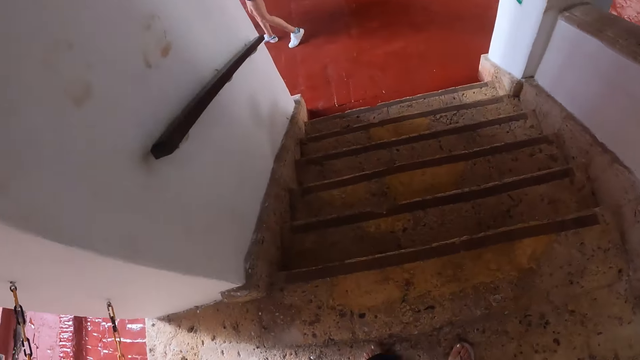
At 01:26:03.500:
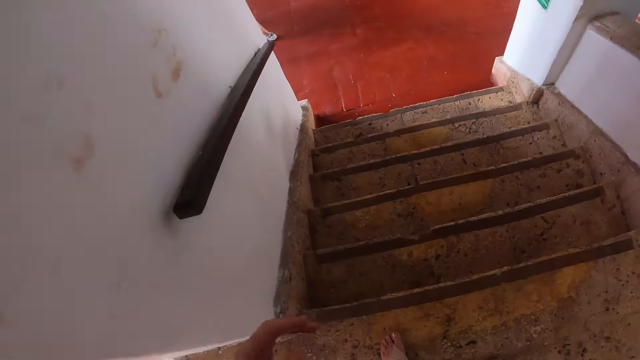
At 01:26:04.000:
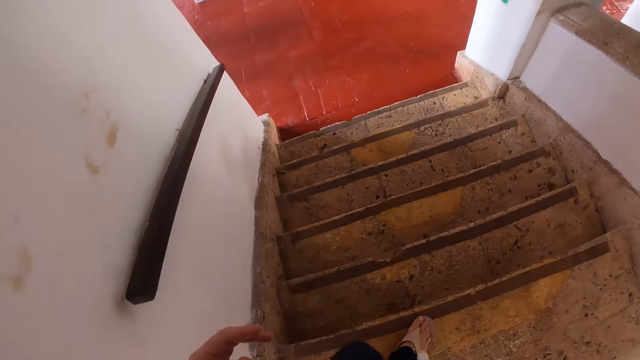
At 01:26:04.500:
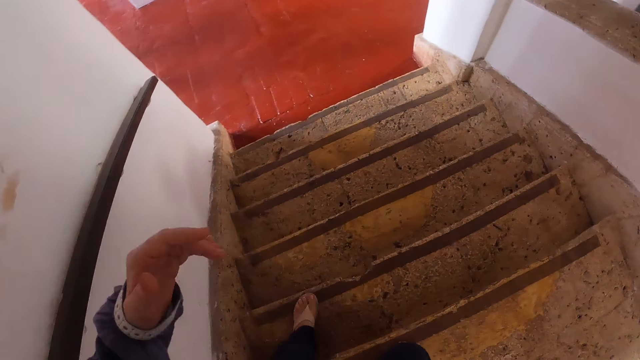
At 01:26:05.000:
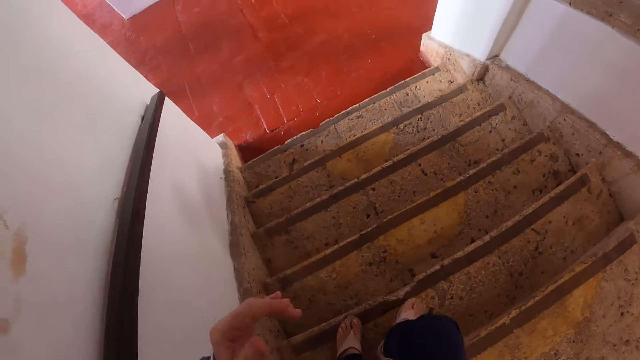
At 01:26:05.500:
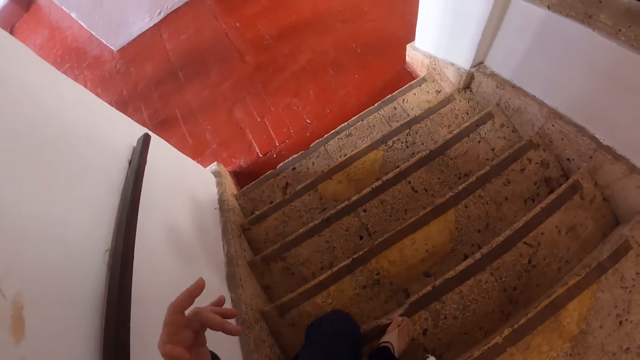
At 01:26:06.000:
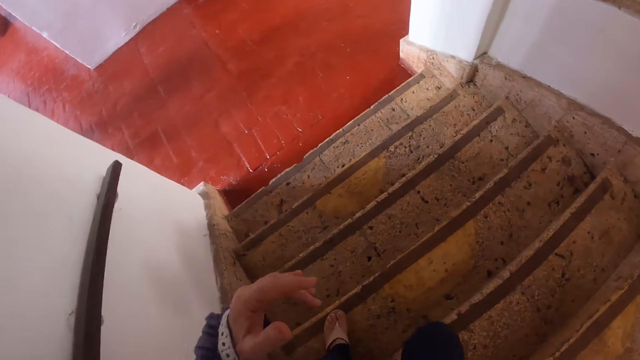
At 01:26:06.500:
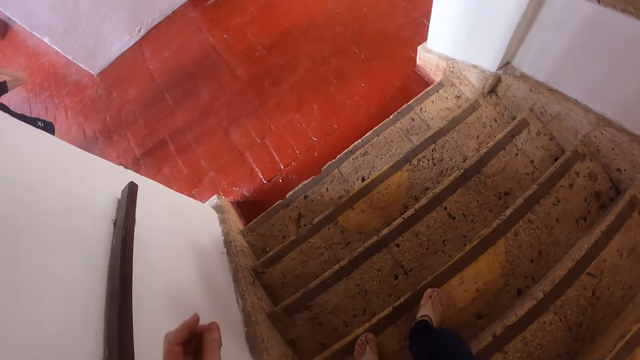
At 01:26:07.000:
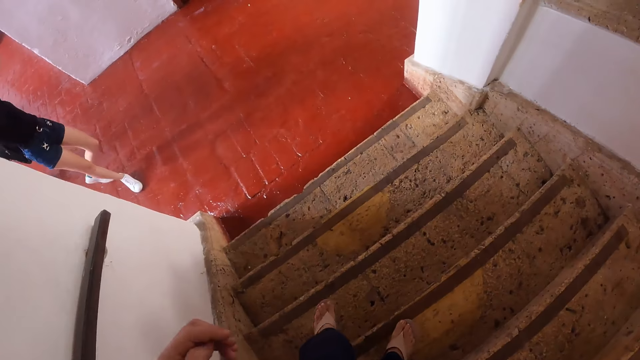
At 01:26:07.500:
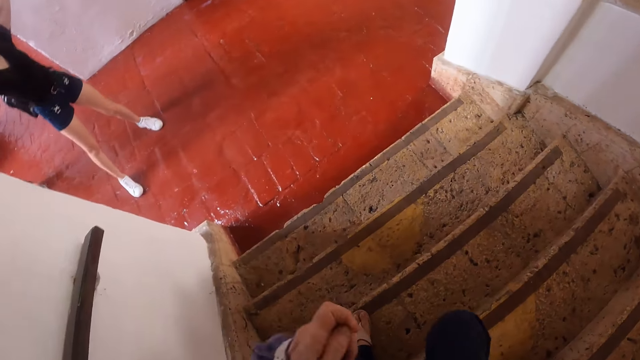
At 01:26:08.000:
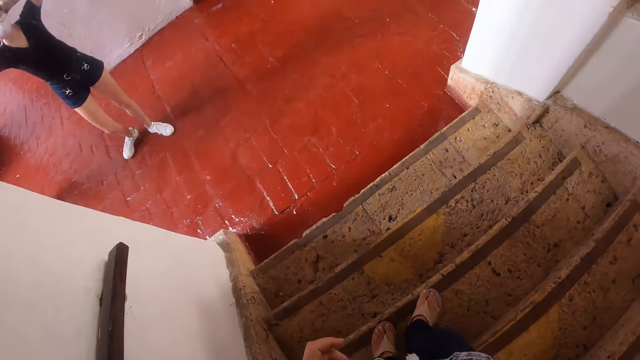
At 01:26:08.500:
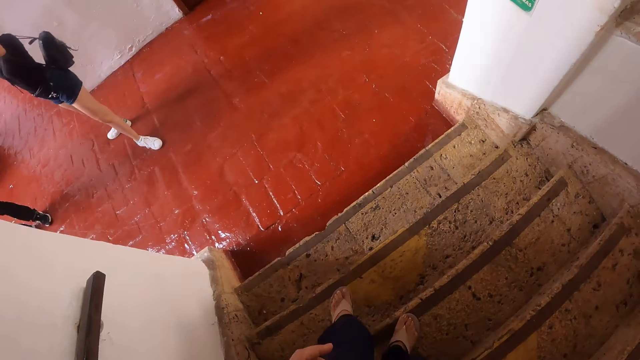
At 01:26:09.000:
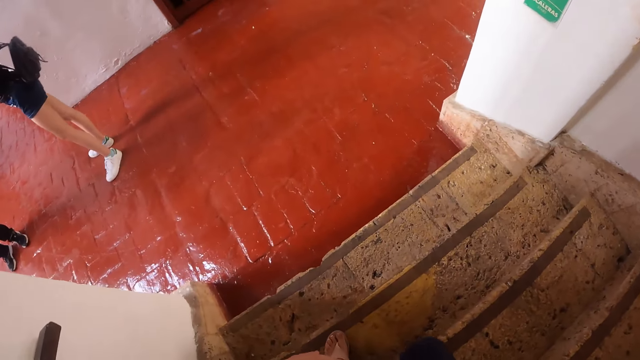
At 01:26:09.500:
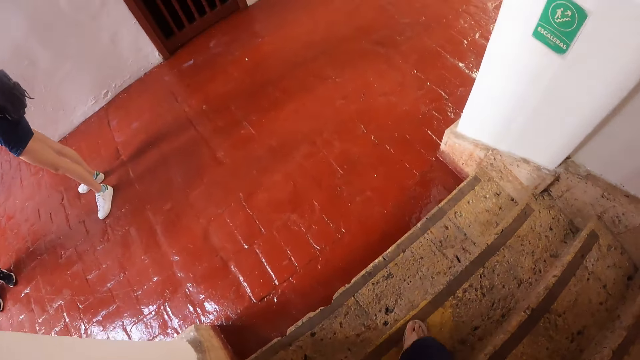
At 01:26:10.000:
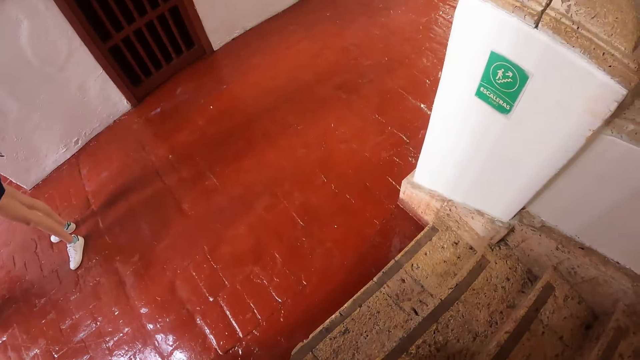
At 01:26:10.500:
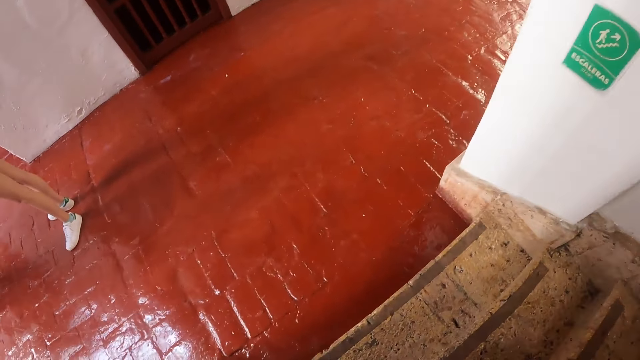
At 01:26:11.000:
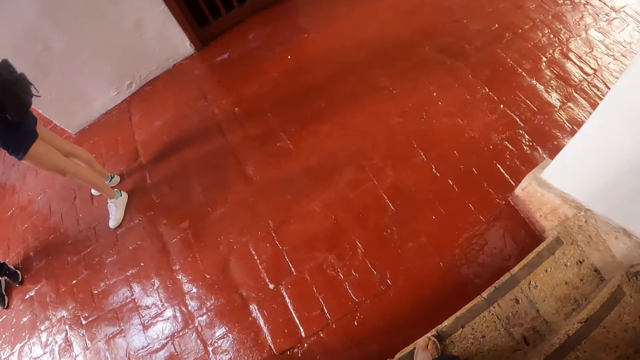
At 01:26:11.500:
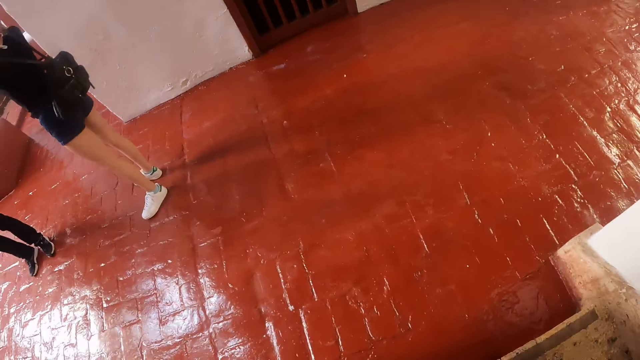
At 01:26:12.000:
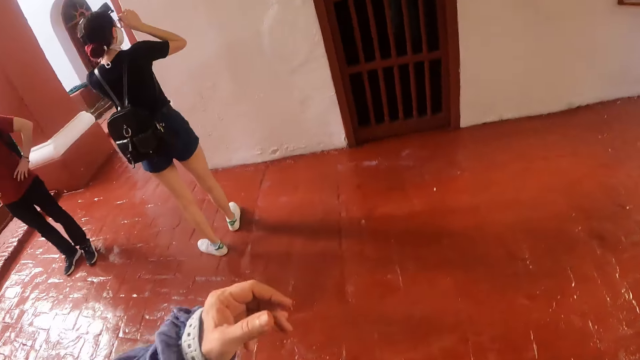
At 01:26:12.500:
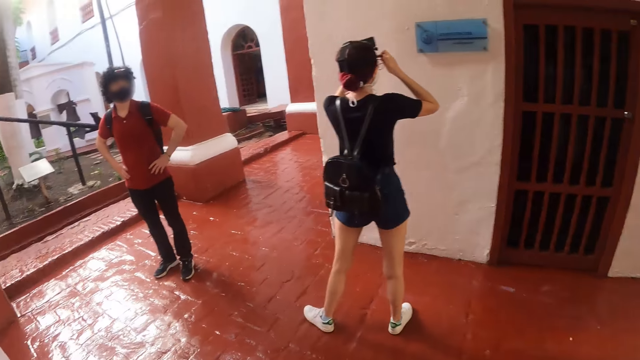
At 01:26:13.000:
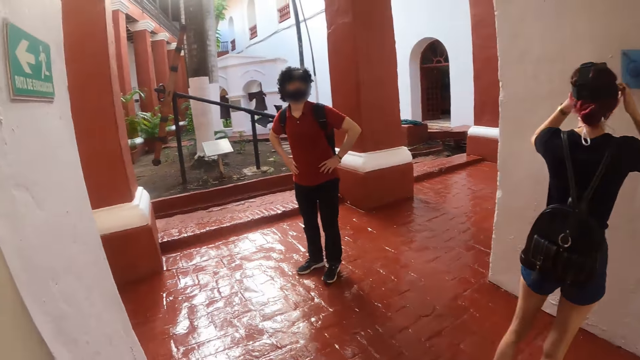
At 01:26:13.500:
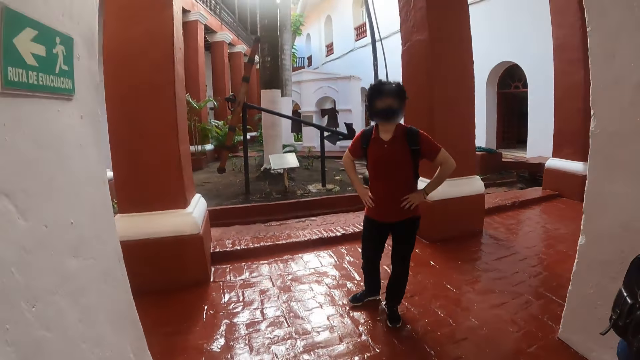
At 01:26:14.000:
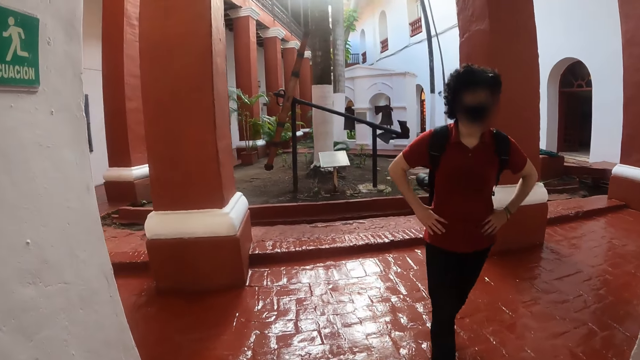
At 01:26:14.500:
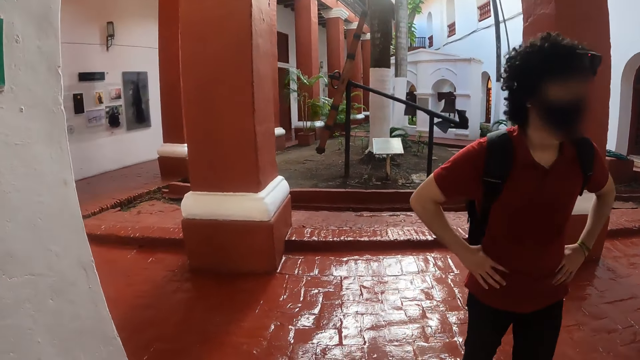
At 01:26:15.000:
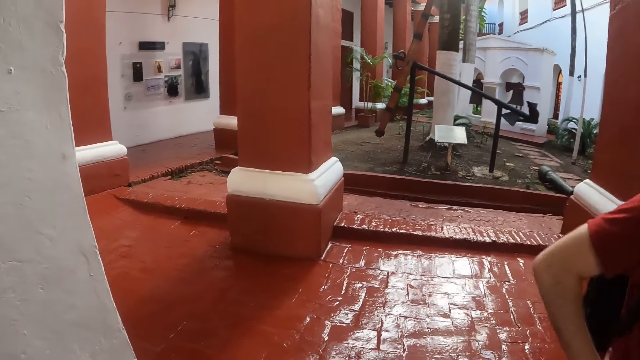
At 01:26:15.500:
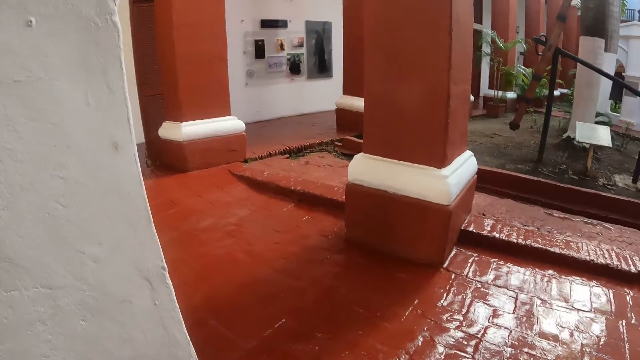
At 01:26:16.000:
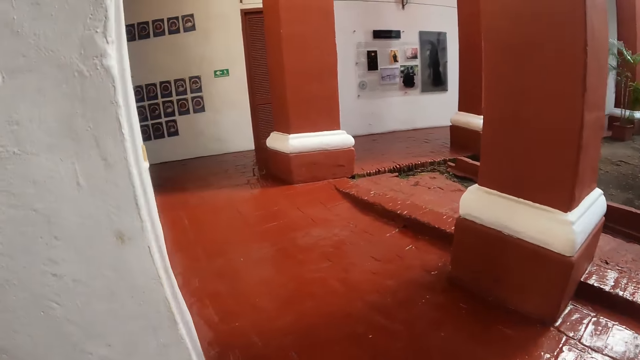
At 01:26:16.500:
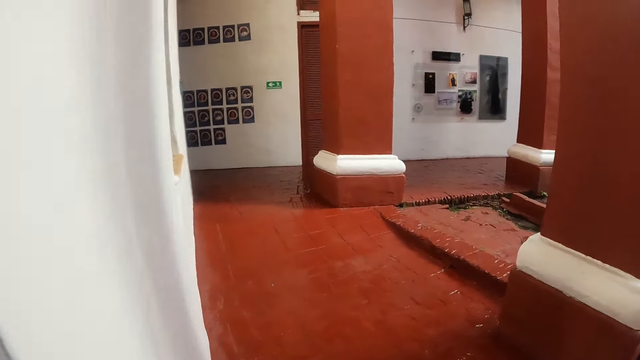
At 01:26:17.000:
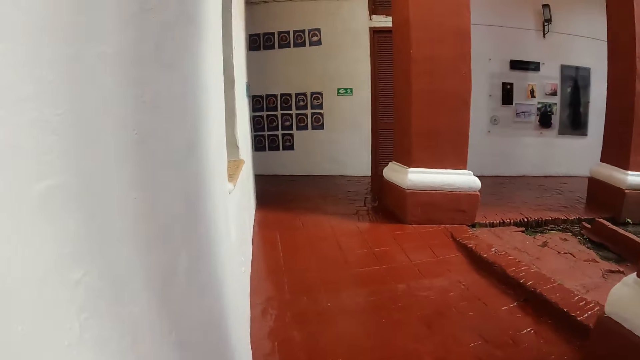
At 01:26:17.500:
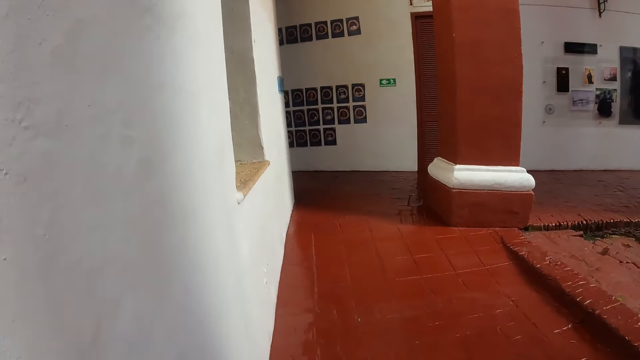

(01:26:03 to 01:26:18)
The camera wearer looks around the museum. They walk around the museum.

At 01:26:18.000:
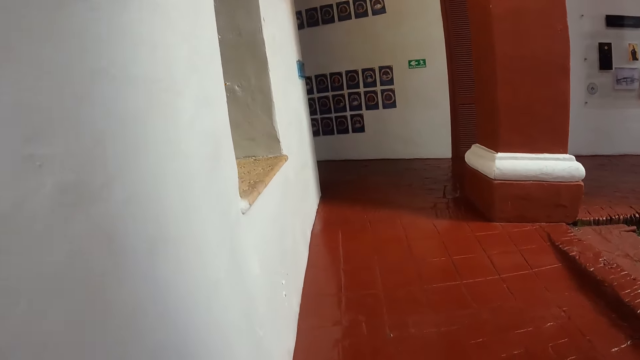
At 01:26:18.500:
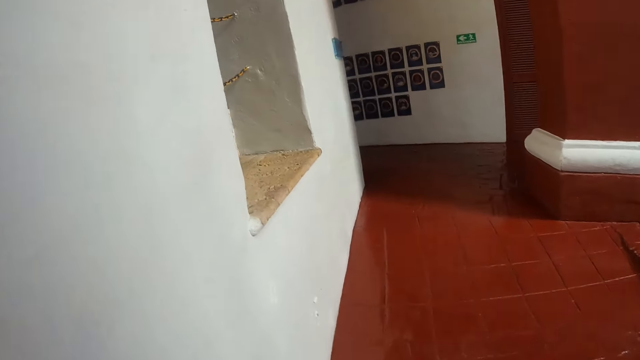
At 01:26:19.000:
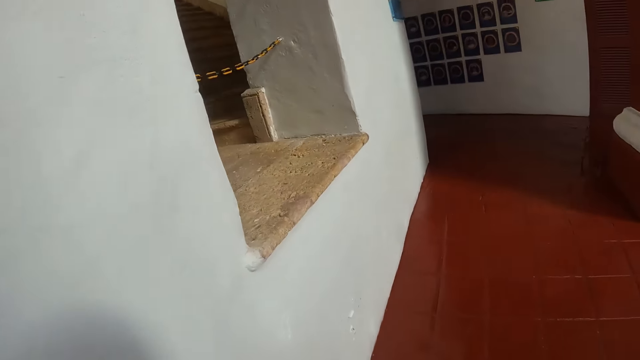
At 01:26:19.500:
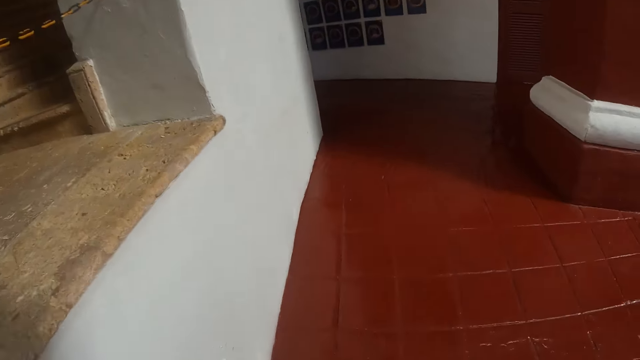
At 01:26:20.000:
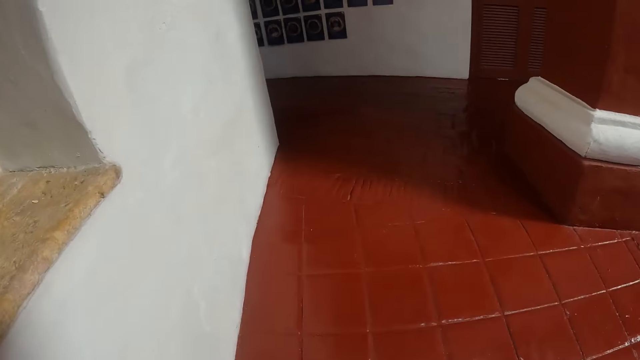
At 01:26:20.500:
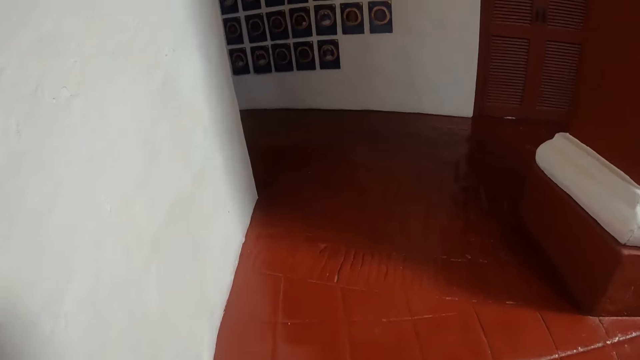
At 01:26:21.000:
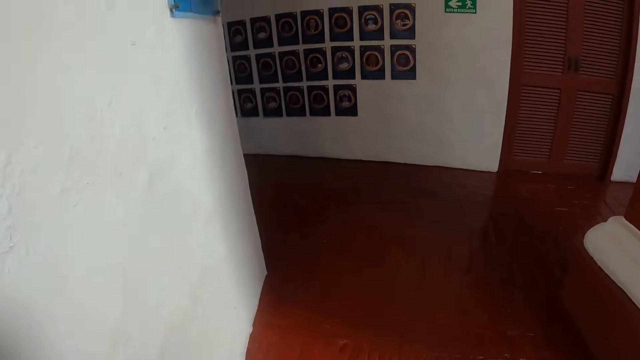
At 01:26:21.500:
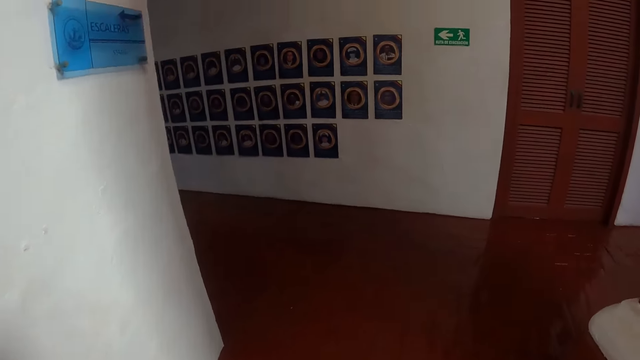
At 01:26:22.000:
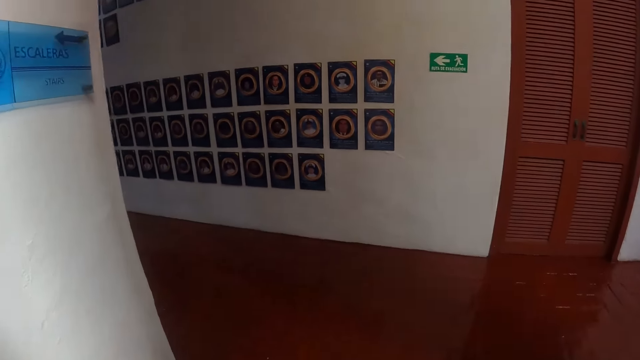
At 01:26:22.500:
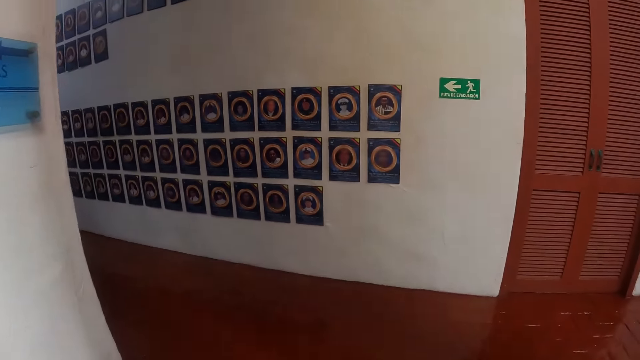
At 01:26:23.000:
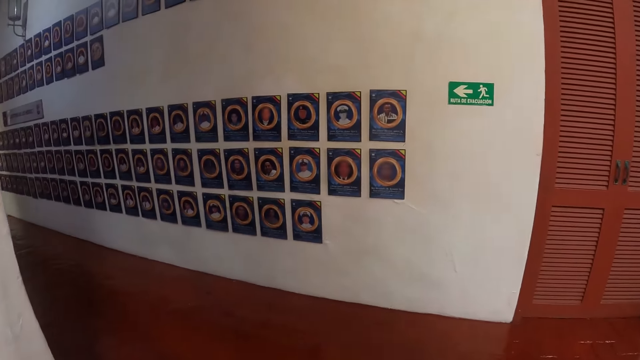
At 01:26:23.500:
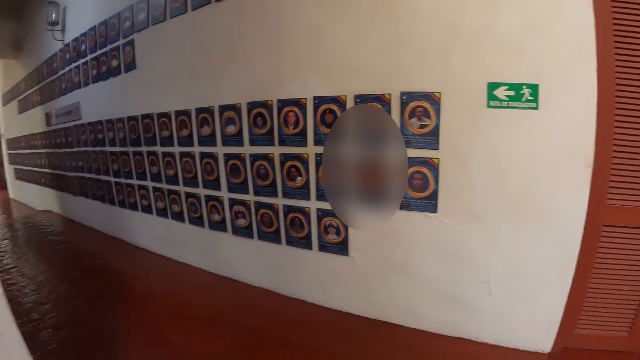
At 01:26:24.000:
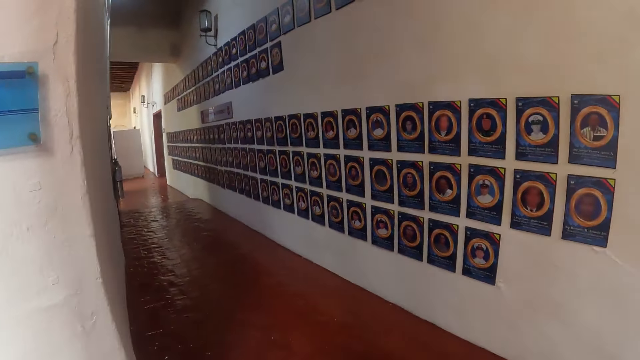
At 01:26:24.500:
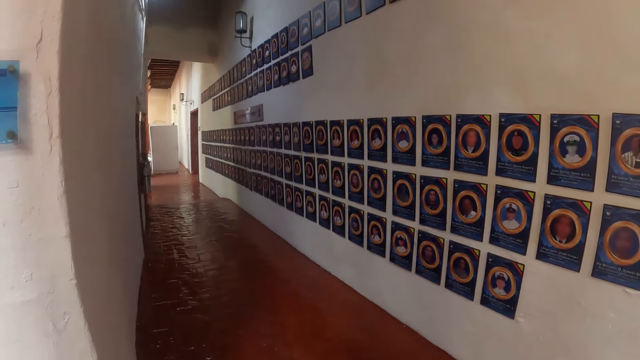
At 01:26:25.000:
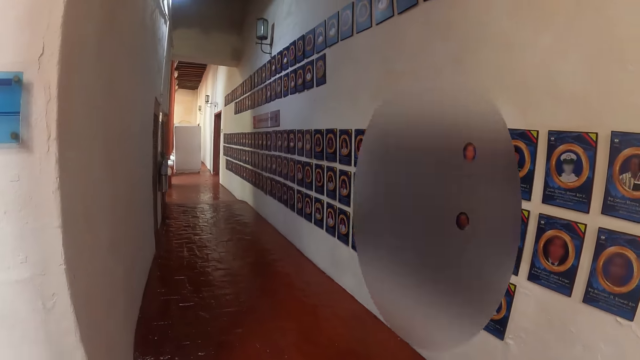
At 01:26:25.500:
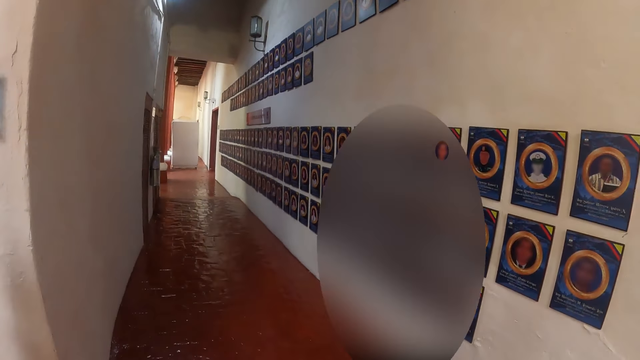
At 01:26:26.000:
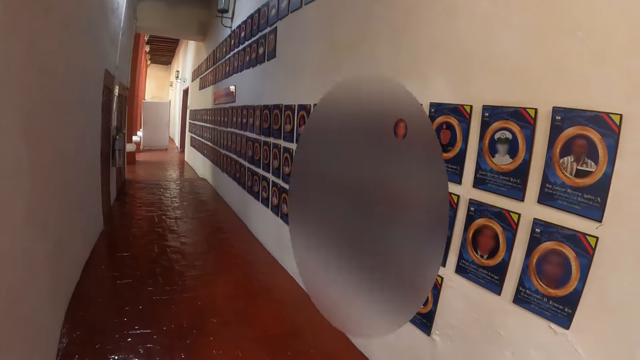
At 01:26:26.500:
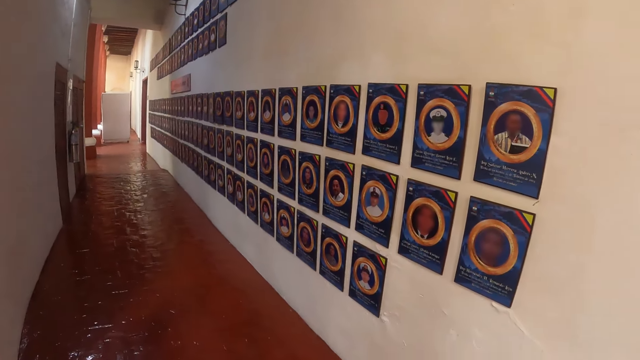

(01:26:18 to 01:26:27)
The camera wearer stares at the pictures on the wall.
